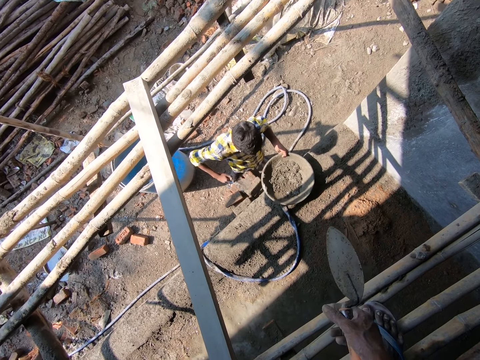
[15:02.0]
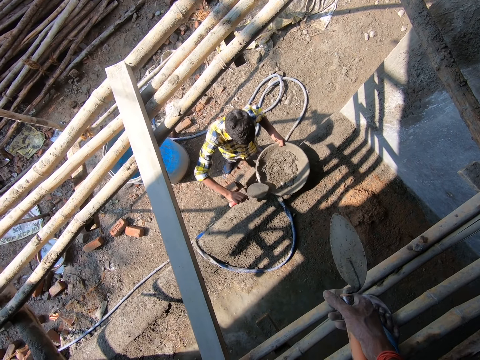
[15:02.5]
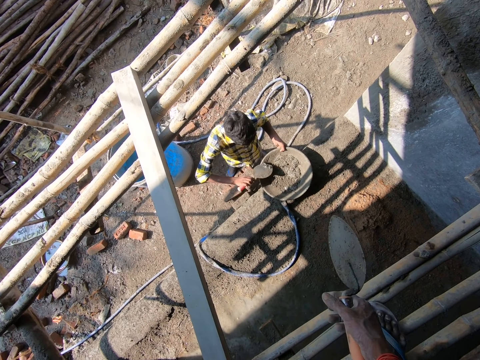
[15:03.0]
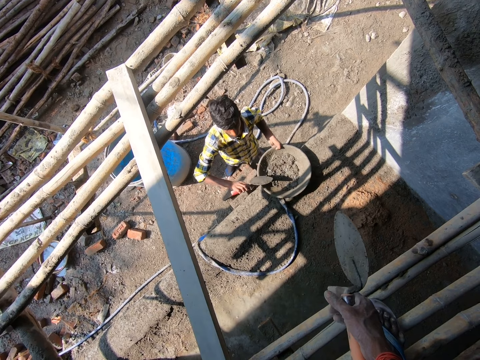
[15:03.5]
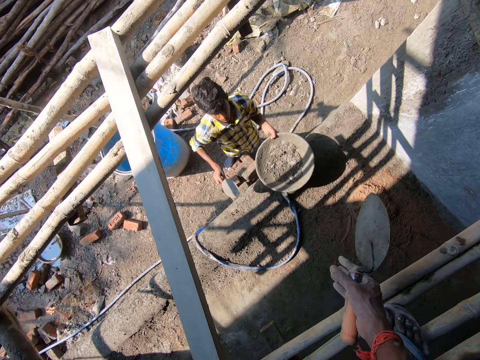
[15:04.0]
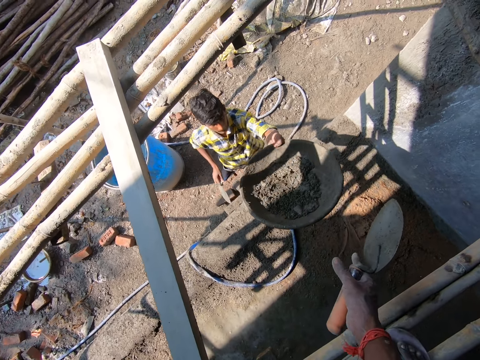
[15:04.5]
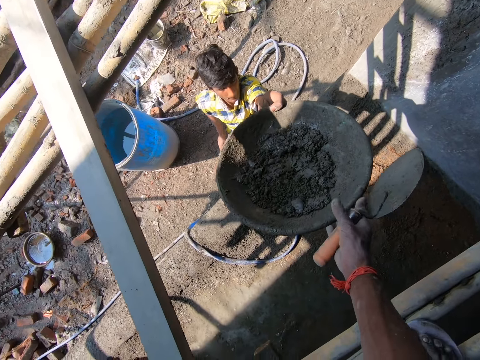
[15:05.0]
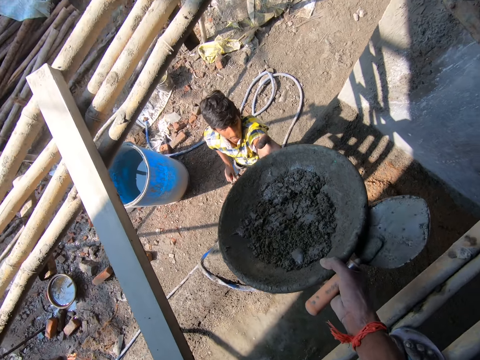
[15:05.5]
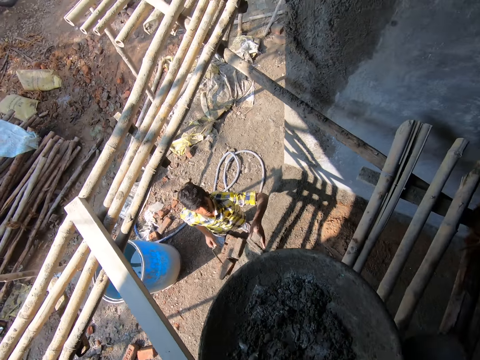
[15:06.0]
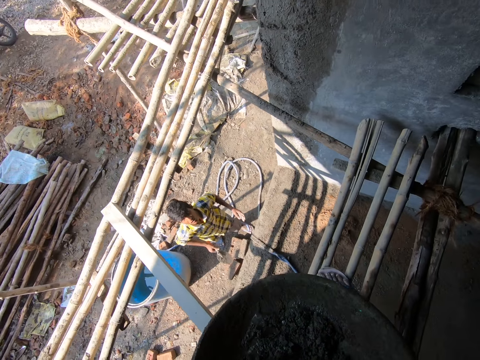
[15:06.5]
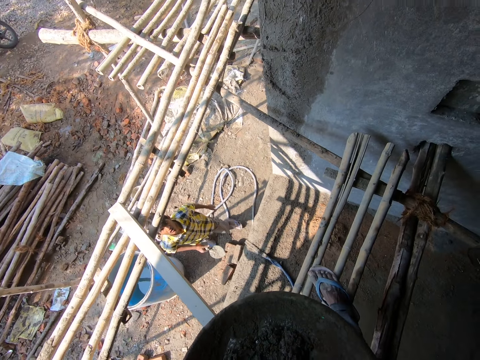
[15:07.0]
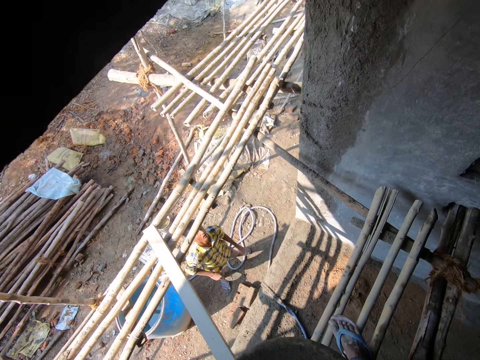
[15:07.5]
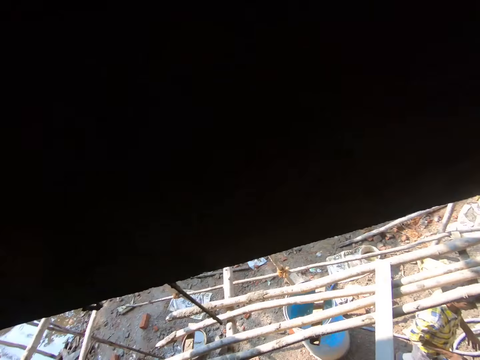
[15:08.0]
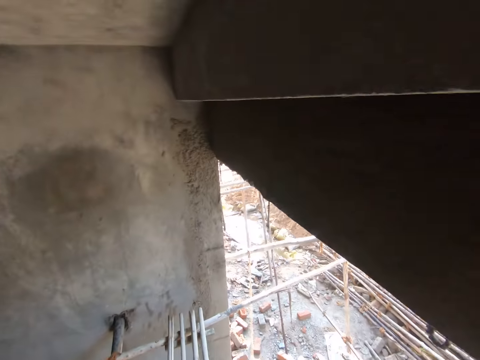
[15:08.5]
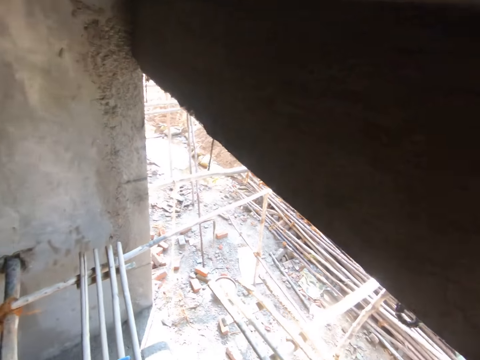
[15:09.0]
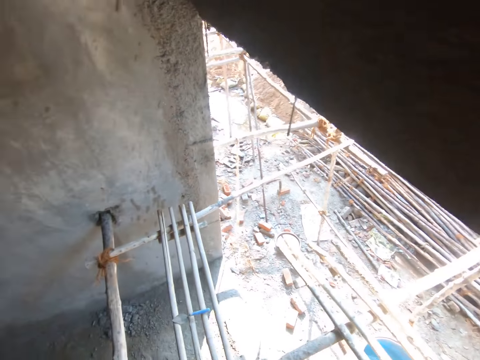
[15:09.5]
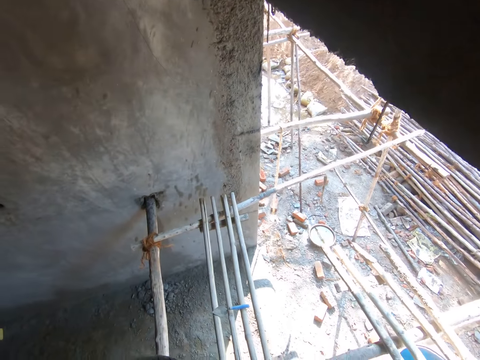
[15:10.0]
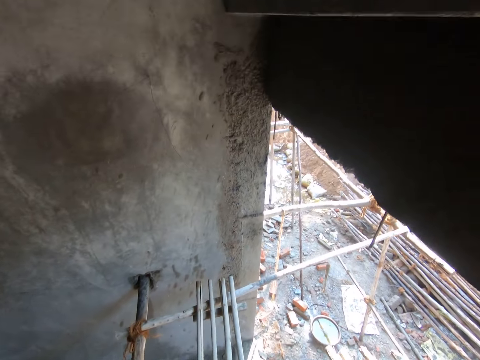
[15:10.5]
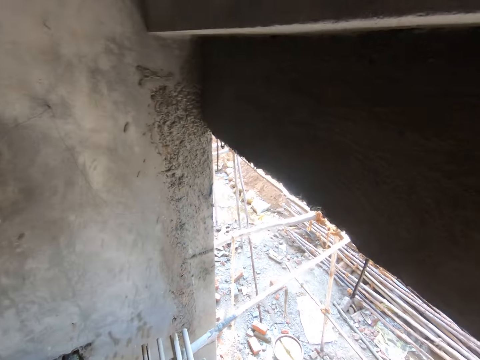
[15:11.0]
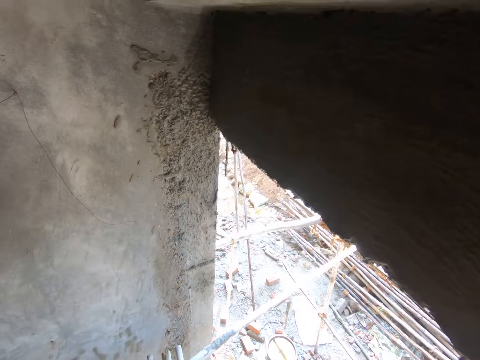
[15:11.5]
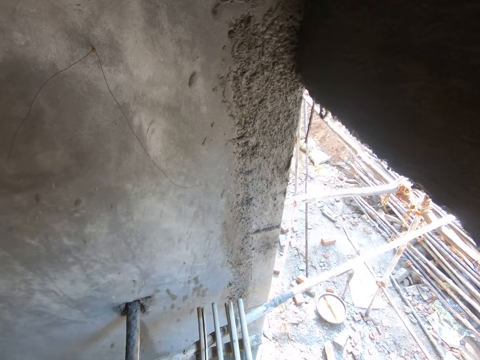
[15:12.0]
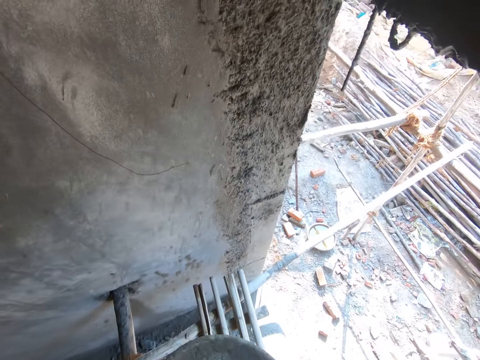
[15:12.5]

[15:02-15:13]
A man wipes a trowel against a basin, removes mortar on the edges of the basin with the trowel, puts the mortar inside the metallic basin, and hits the trowel against the basin. The camera wearer talks to the man. The man lifts the basin and hands the basin with the mortar inside to the camera wearer. The camera wearer turns around. They move around the building. They do something.

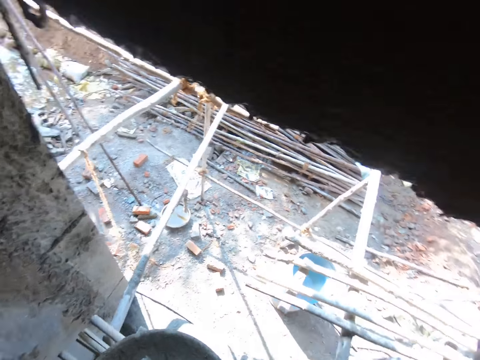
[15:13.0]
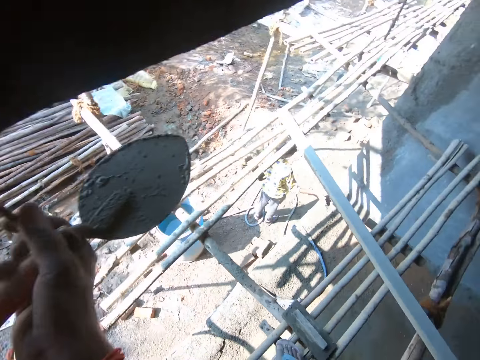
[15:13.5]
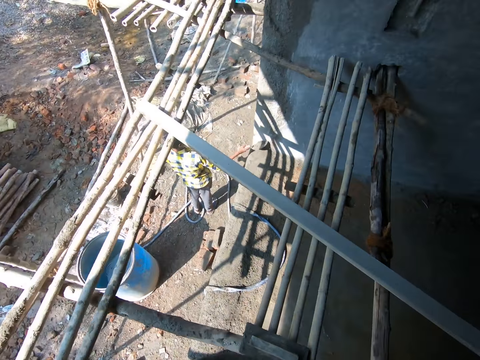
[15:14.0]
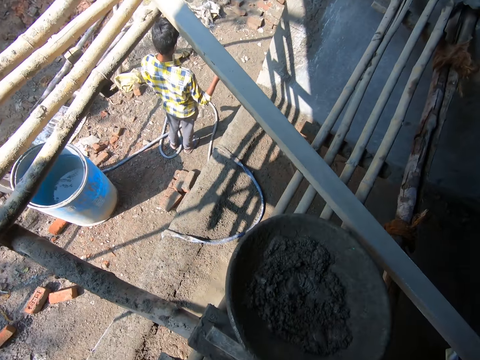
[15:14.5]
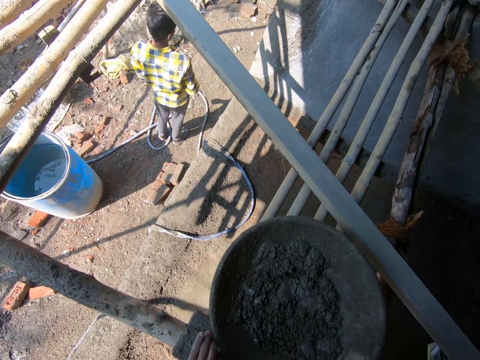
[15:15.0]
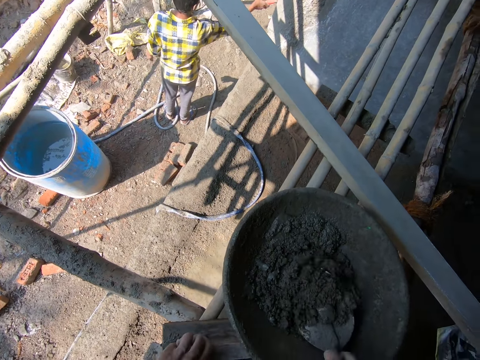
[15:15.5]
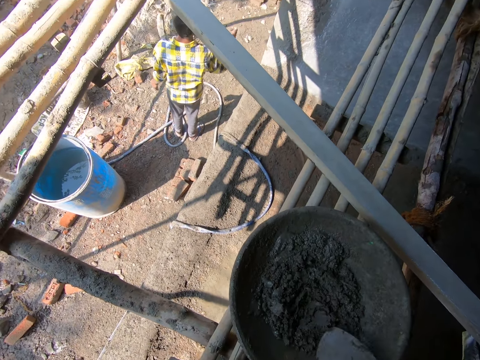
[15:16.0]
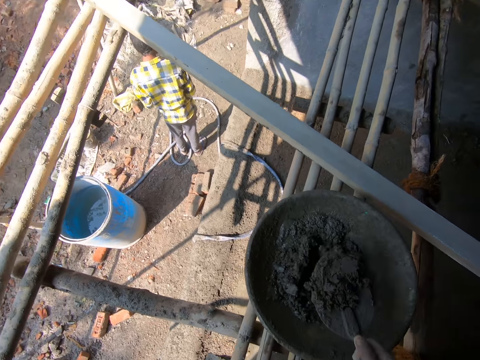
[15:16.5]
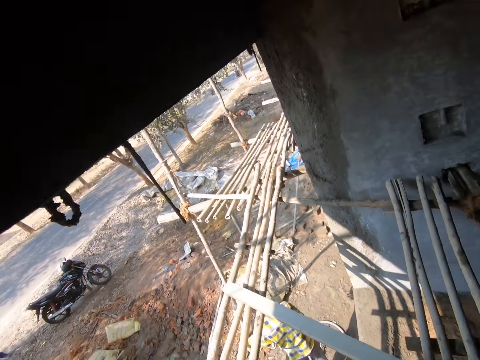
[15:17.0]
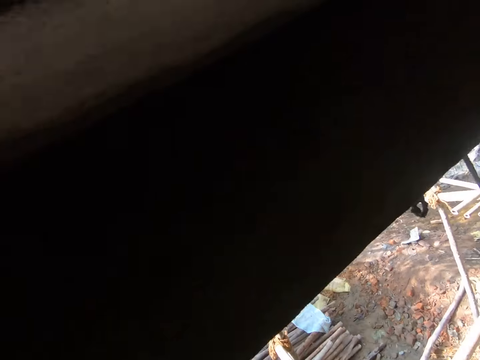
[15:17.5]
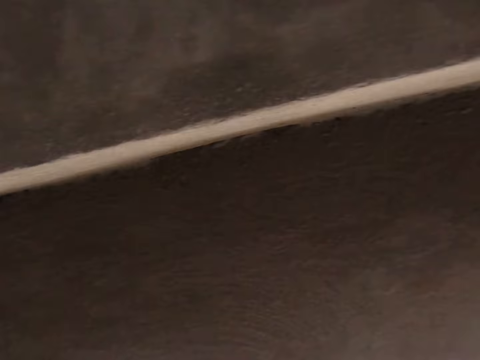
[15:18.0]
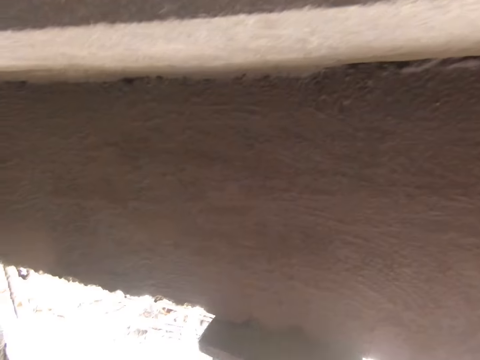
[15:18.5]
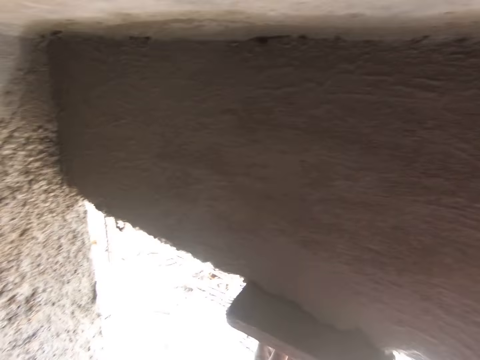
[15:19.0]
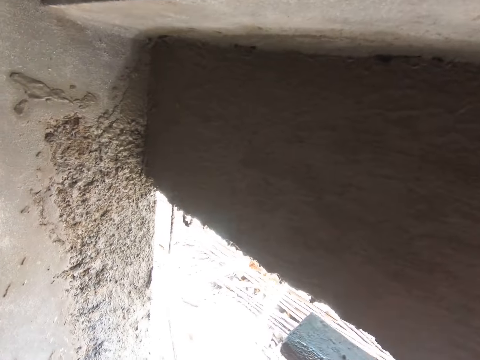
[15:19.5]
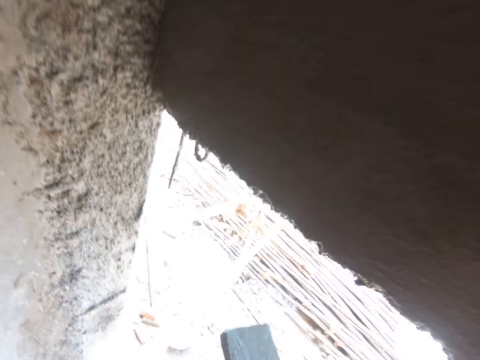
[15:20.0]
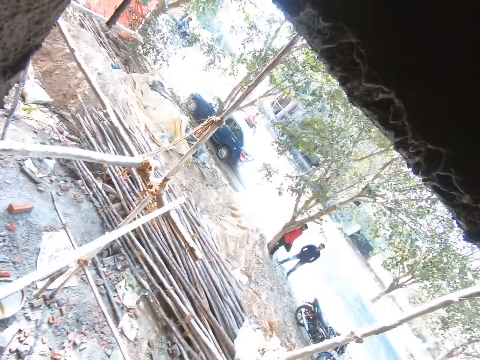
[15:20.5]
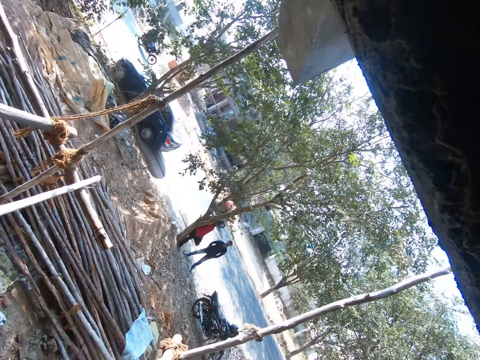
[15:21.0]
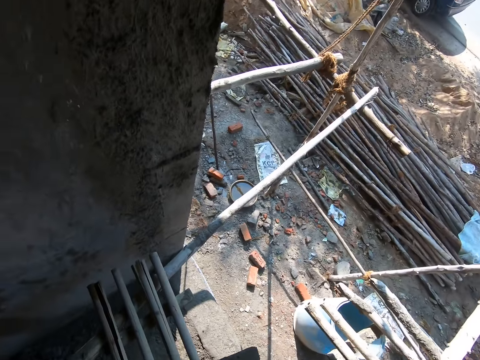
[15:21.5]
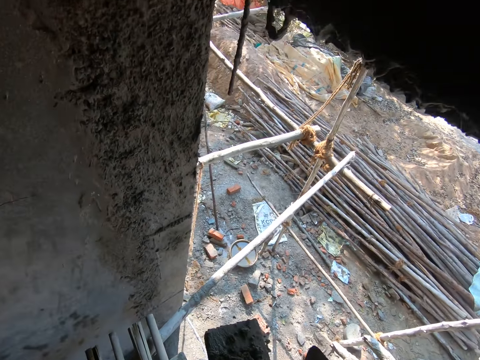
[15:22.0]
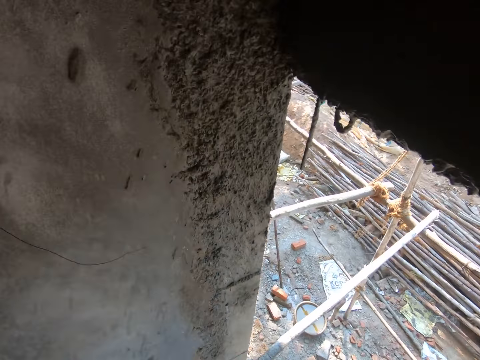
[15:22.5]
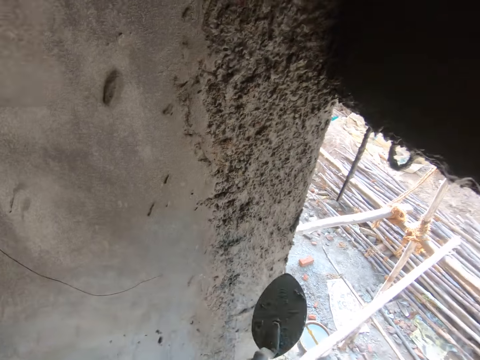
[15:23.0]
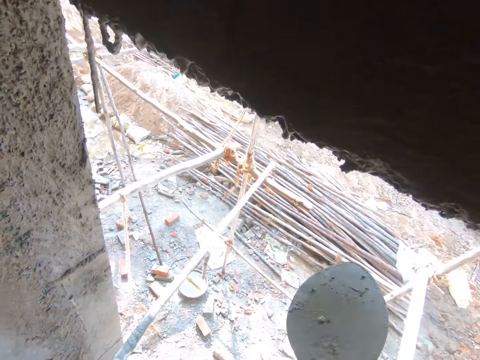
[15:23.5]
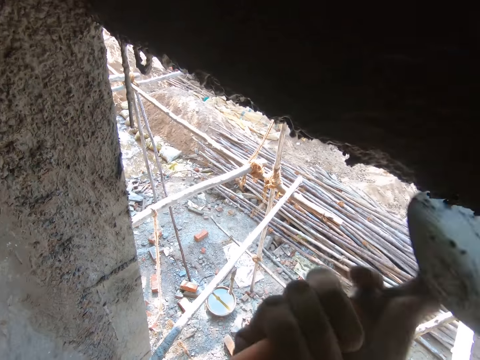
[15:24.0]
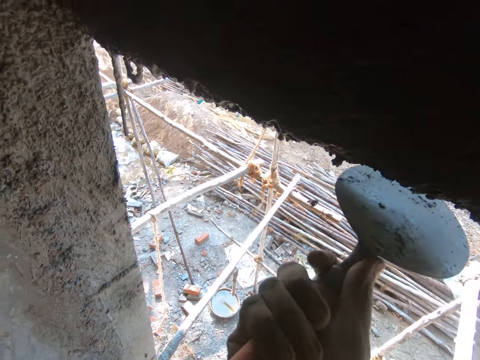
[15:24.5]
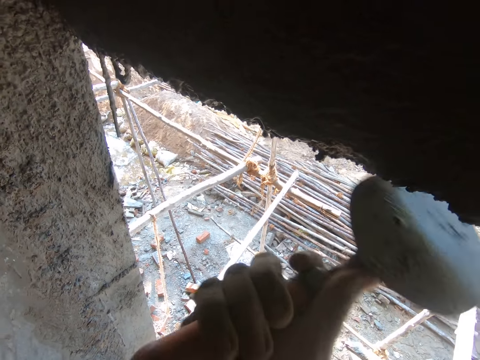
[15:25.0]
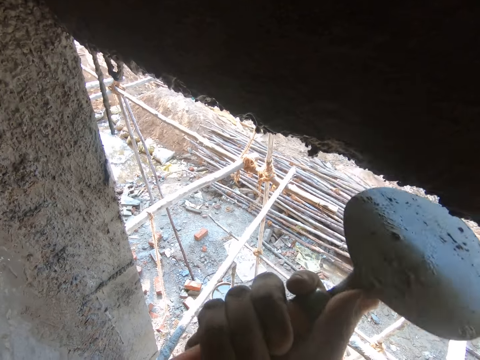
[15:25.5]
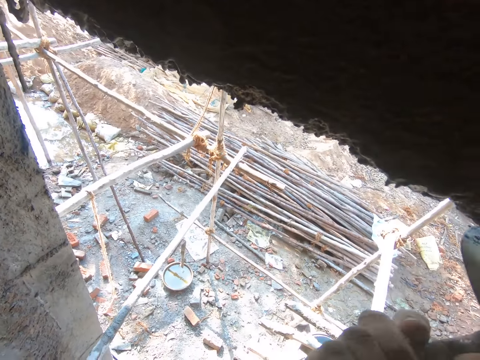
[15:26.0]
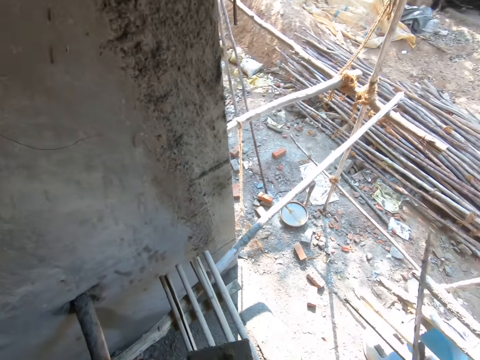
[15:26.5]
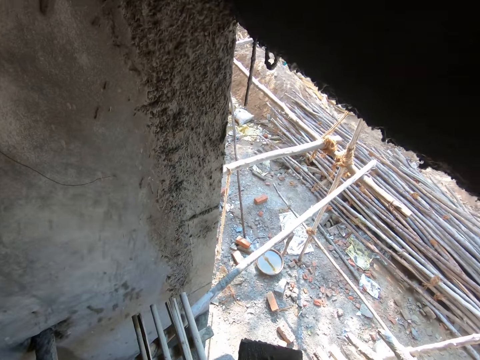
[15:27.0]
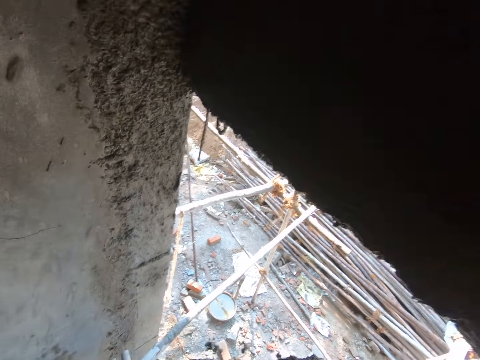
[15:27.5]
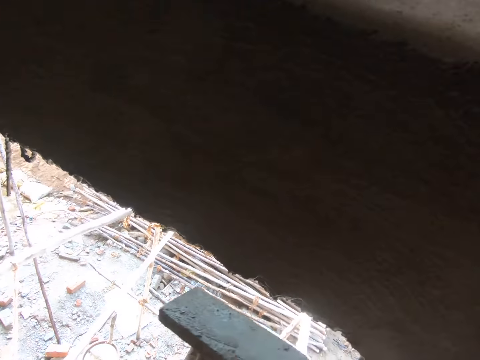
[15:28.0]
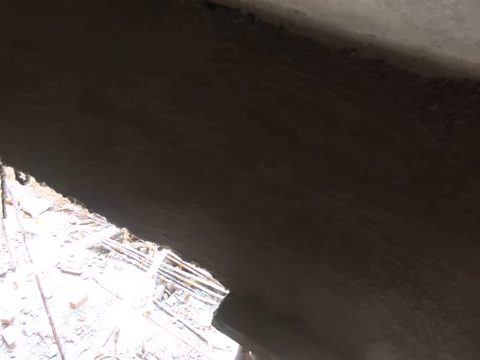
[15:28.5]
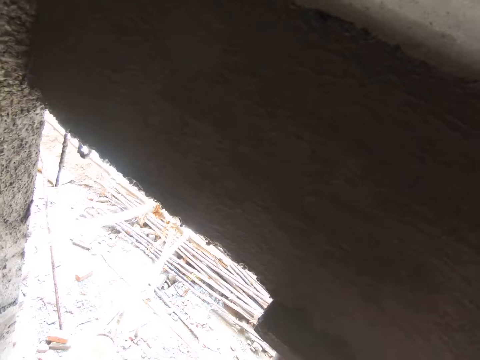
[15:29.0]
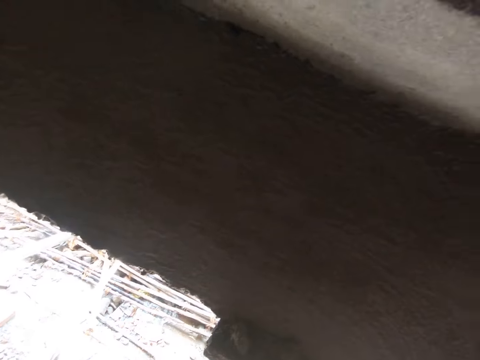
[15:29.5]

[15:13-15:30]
The camera wearer holds a metal rod. They lift up the trowel. They move around the building. They move a basin. They put the concrete pan down. They turn mortar with the trowel. They scoop the mortar with the trowel. They move around the building. They turn around. They polish plaster with a wood float. They remove the wood float from the plaster. They put the wood float down. They move around the building. They bend down. They scoop the mortar from the wood float. They plaster a wall. They cut off the mortar with the trowel. They hit the wall. They stop. They scoop the mortar from the wood float. They lift up the wood float. They hold the wood float against the wall. They plaster the wall.
